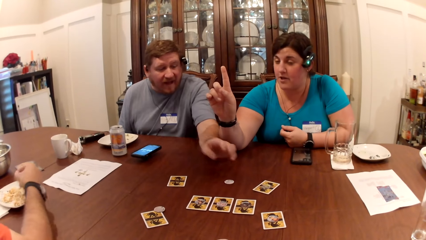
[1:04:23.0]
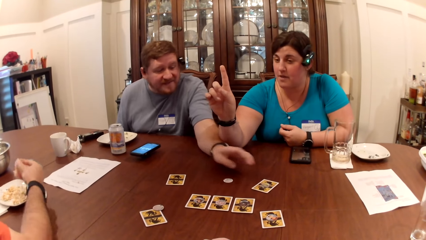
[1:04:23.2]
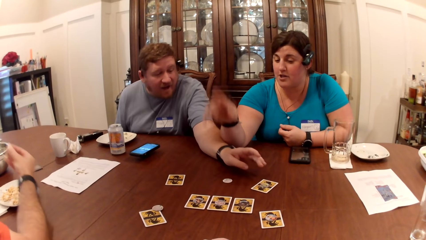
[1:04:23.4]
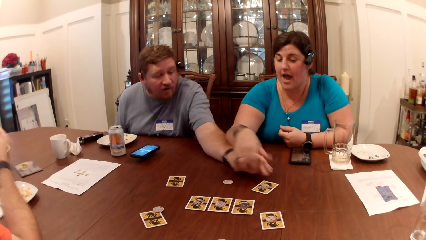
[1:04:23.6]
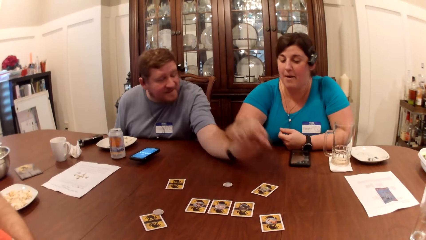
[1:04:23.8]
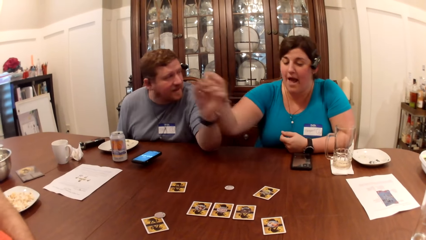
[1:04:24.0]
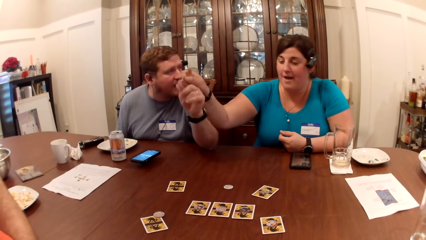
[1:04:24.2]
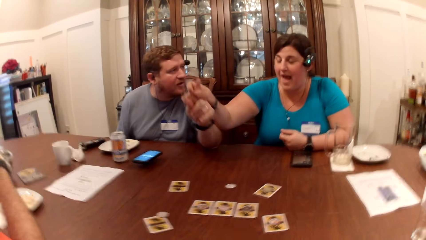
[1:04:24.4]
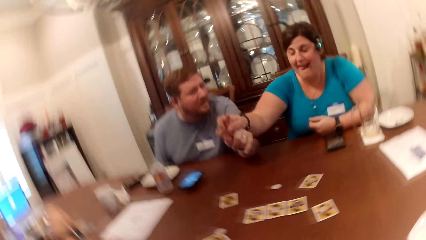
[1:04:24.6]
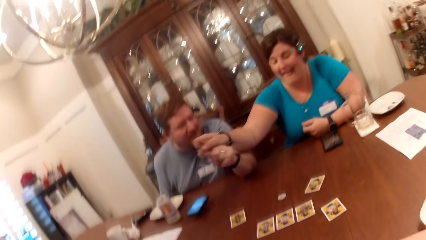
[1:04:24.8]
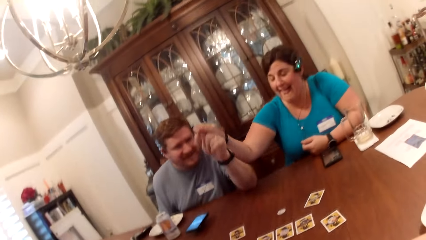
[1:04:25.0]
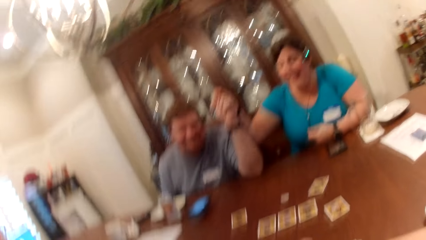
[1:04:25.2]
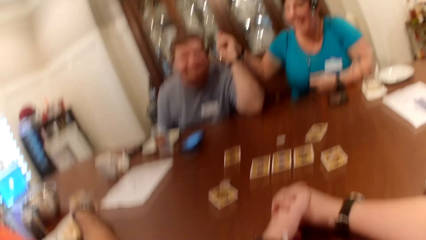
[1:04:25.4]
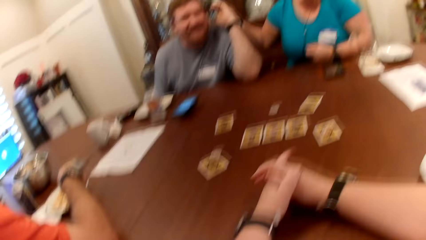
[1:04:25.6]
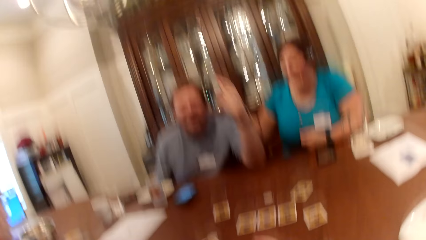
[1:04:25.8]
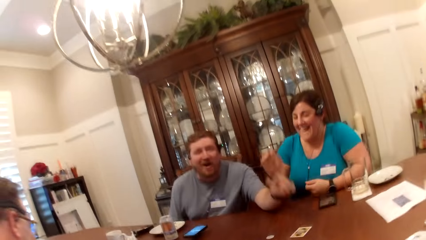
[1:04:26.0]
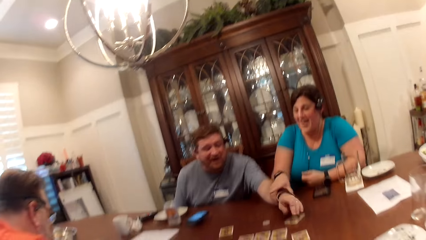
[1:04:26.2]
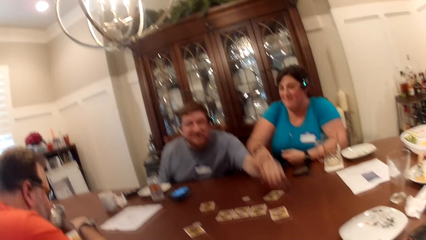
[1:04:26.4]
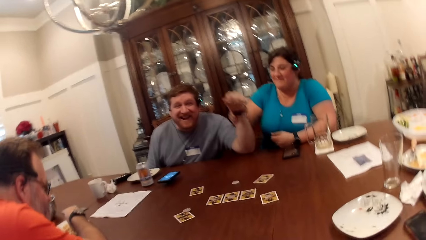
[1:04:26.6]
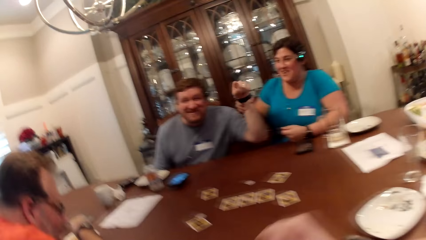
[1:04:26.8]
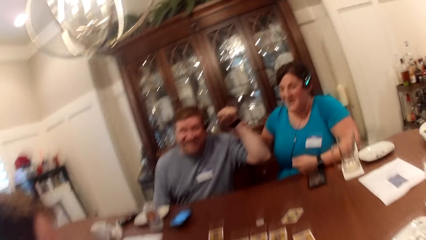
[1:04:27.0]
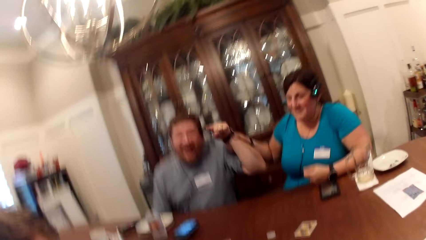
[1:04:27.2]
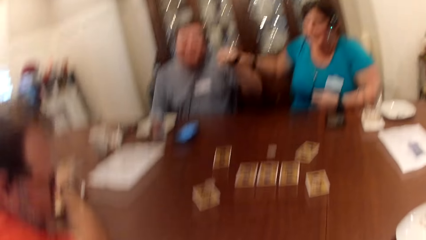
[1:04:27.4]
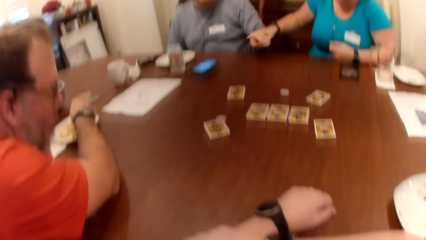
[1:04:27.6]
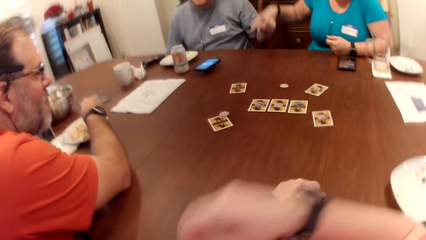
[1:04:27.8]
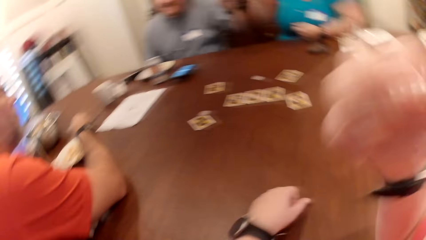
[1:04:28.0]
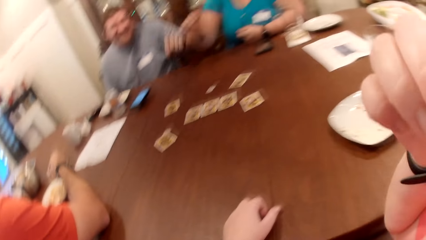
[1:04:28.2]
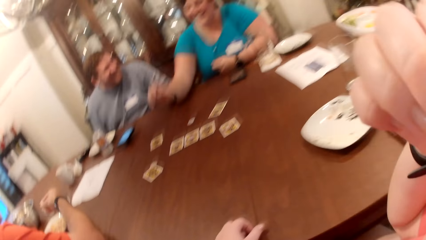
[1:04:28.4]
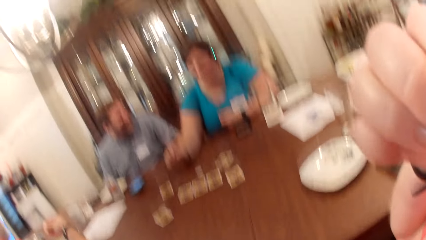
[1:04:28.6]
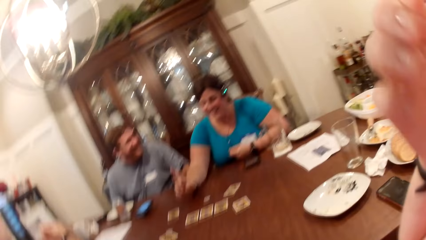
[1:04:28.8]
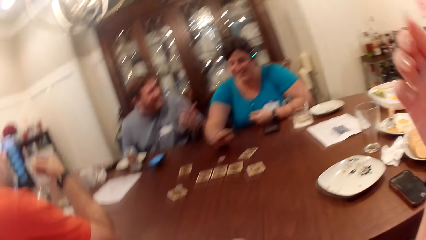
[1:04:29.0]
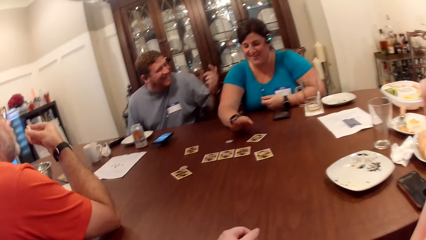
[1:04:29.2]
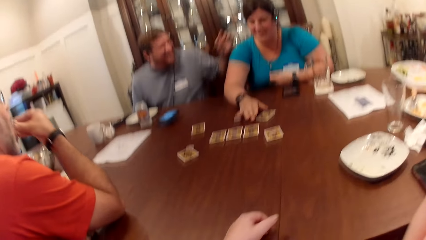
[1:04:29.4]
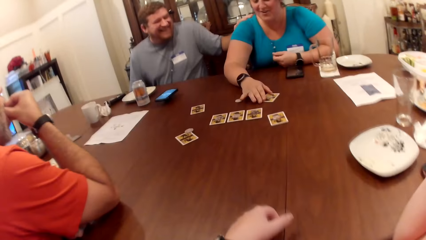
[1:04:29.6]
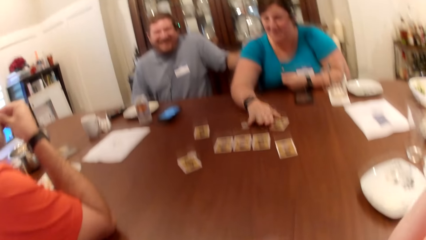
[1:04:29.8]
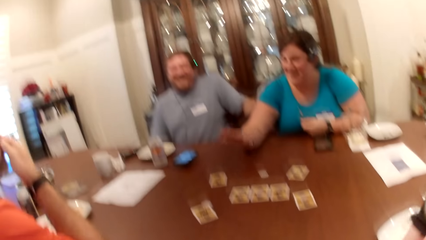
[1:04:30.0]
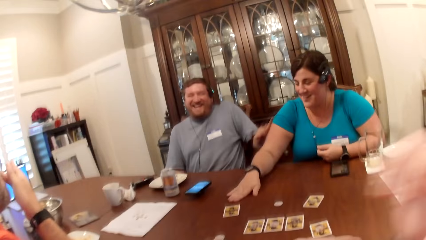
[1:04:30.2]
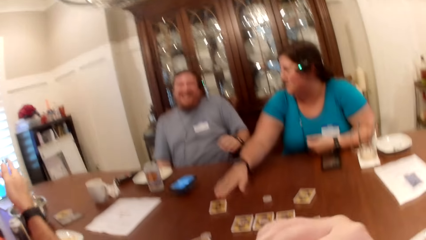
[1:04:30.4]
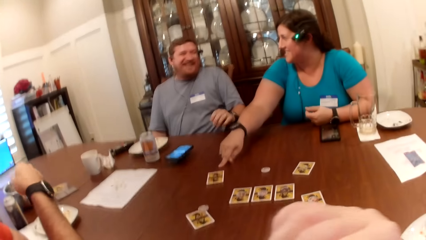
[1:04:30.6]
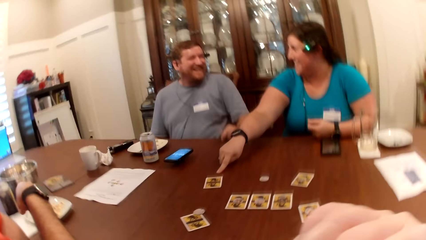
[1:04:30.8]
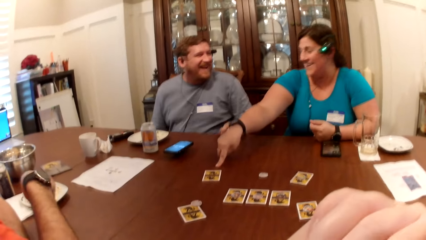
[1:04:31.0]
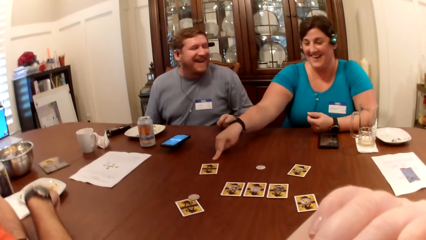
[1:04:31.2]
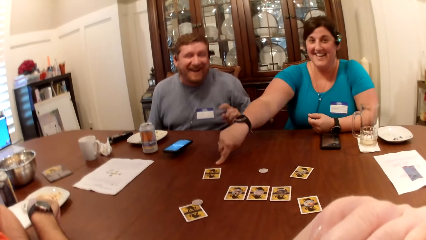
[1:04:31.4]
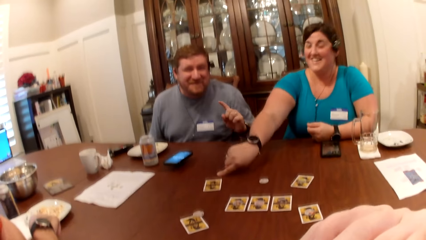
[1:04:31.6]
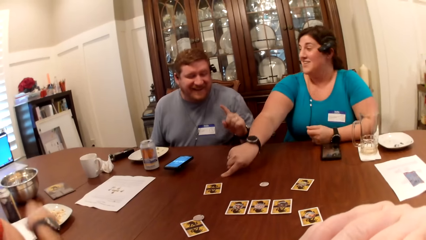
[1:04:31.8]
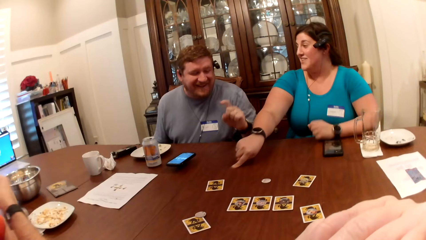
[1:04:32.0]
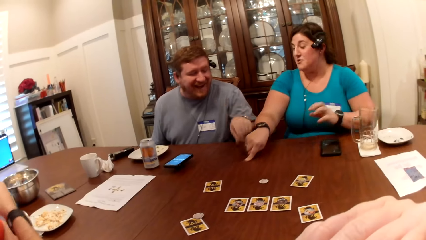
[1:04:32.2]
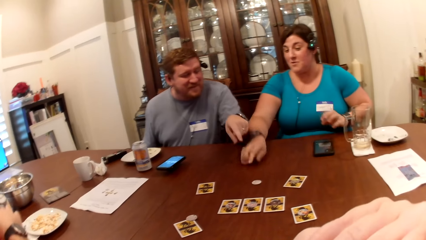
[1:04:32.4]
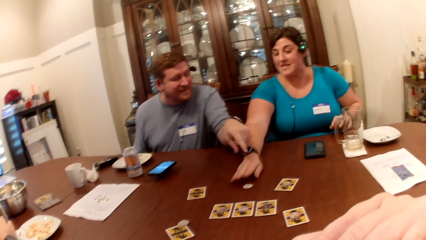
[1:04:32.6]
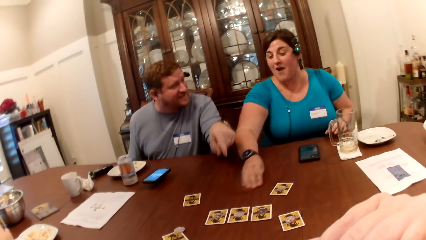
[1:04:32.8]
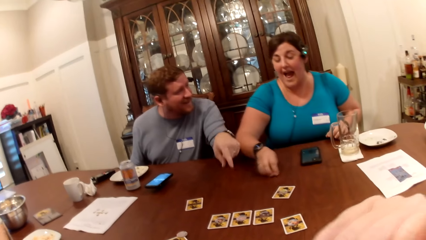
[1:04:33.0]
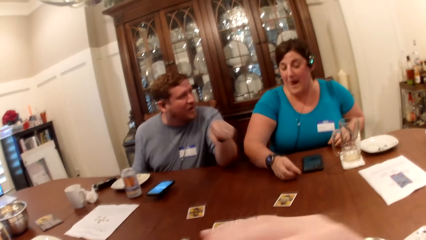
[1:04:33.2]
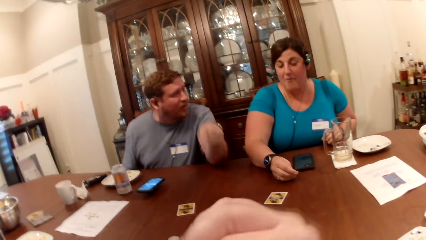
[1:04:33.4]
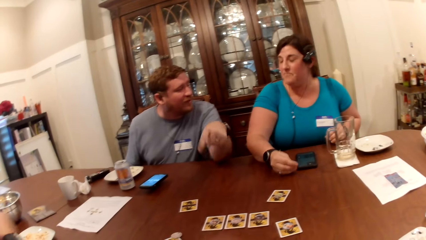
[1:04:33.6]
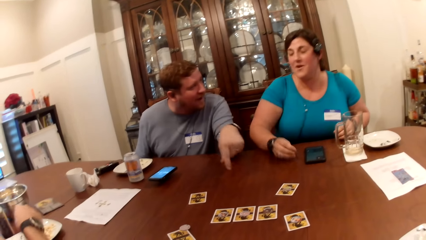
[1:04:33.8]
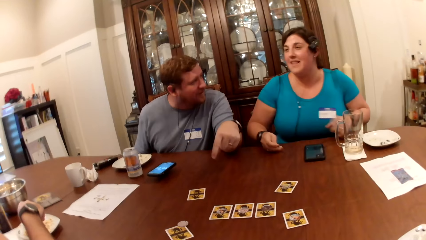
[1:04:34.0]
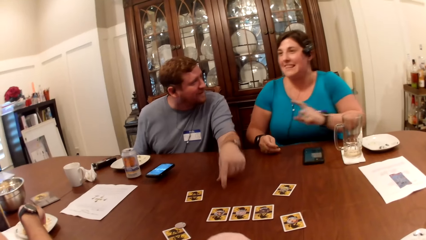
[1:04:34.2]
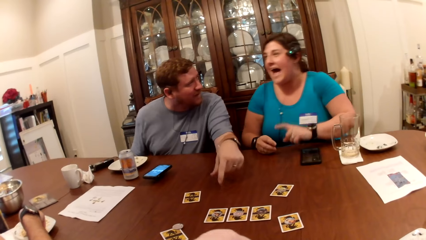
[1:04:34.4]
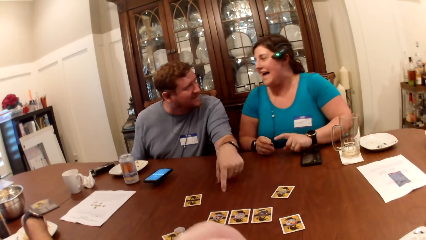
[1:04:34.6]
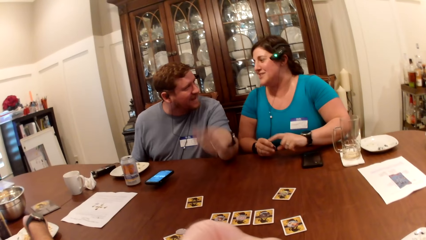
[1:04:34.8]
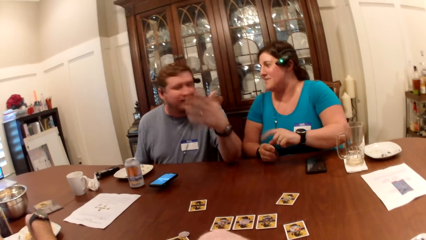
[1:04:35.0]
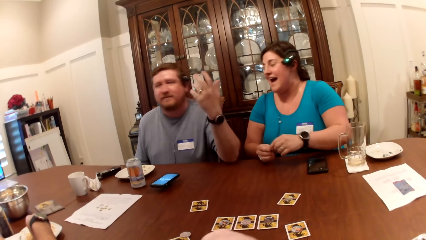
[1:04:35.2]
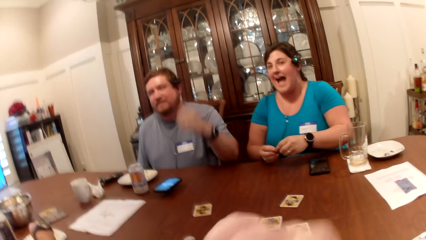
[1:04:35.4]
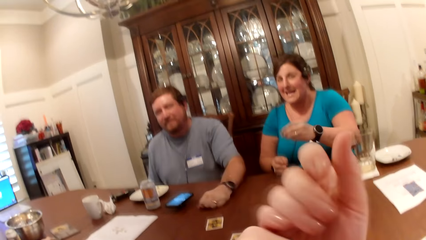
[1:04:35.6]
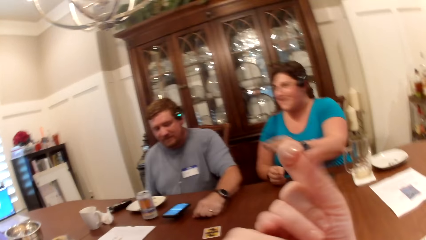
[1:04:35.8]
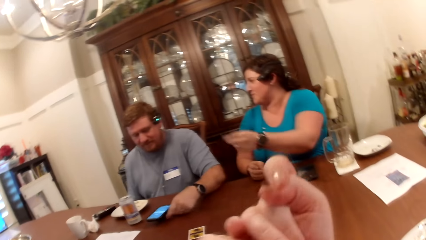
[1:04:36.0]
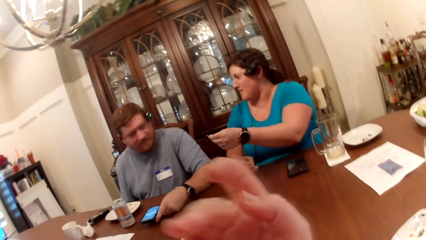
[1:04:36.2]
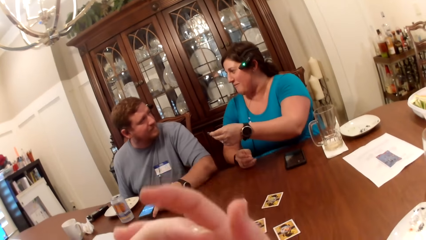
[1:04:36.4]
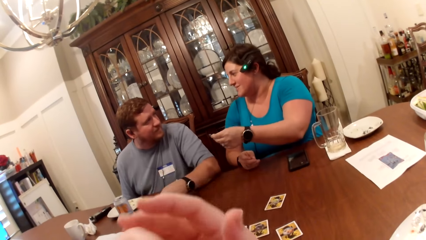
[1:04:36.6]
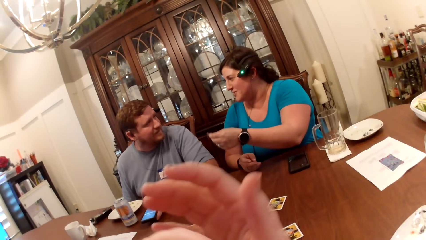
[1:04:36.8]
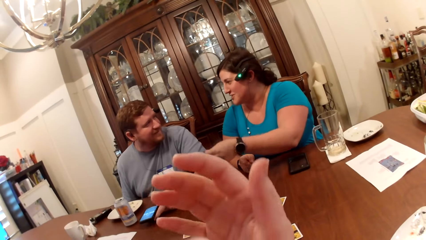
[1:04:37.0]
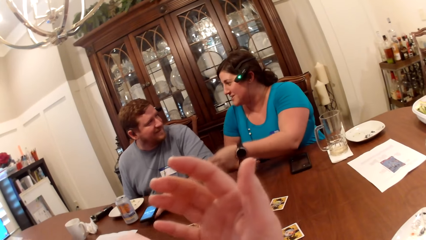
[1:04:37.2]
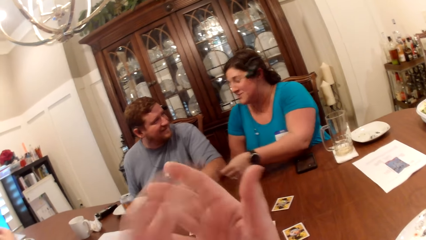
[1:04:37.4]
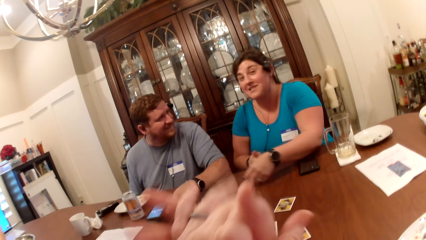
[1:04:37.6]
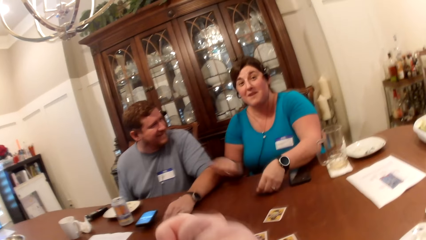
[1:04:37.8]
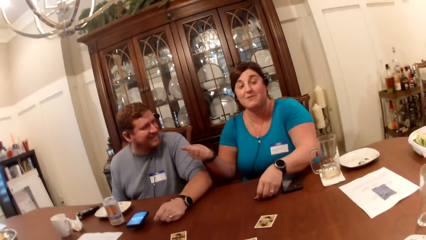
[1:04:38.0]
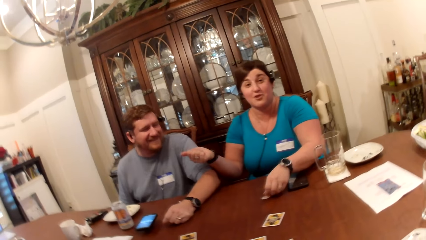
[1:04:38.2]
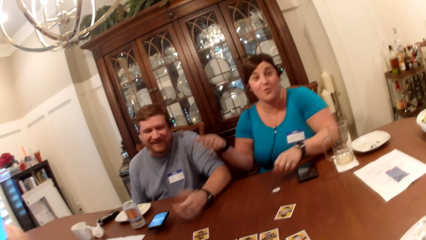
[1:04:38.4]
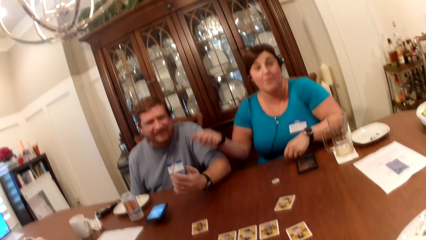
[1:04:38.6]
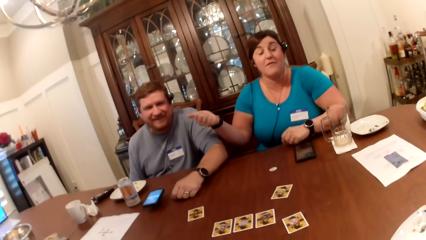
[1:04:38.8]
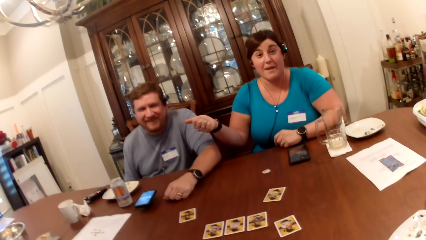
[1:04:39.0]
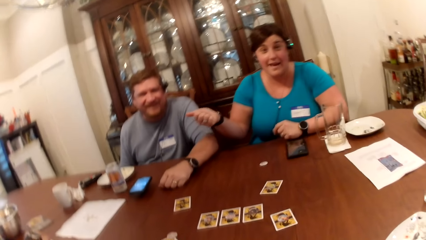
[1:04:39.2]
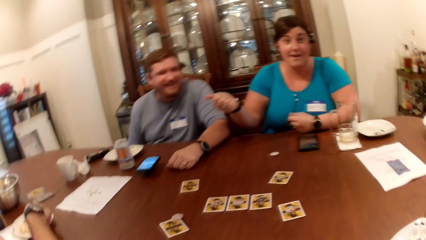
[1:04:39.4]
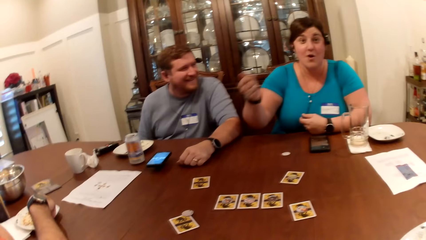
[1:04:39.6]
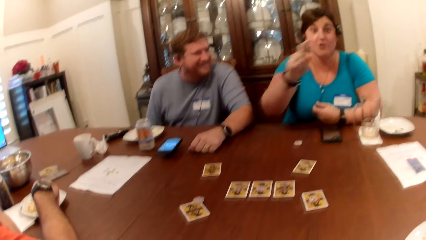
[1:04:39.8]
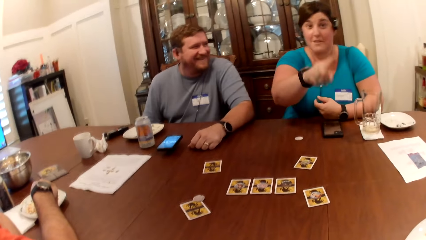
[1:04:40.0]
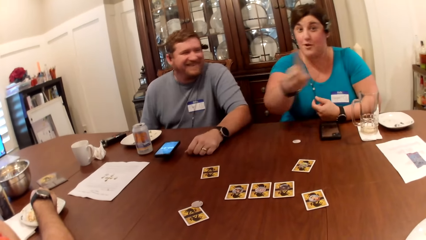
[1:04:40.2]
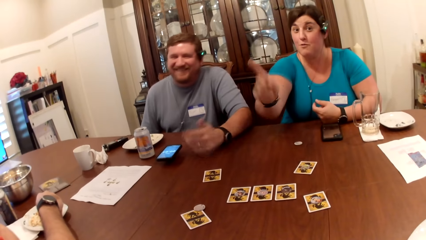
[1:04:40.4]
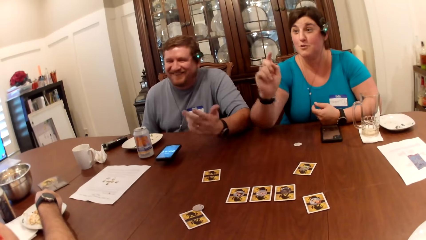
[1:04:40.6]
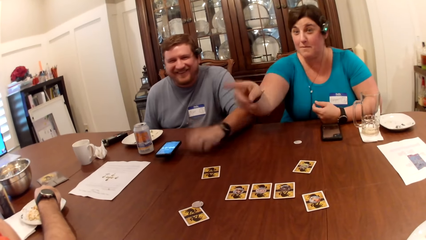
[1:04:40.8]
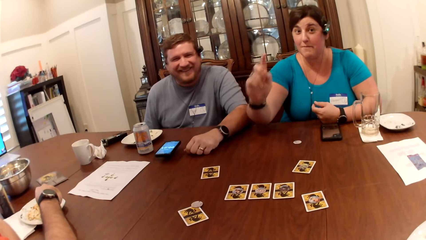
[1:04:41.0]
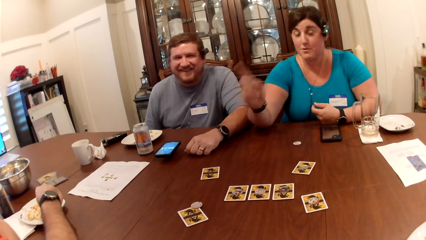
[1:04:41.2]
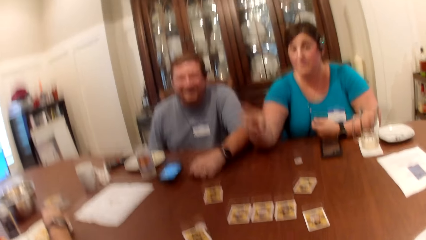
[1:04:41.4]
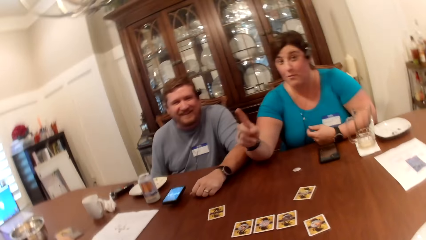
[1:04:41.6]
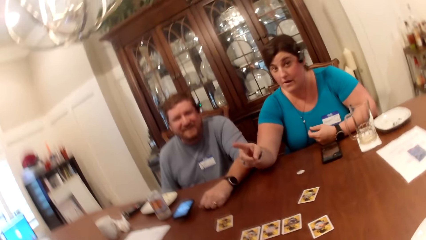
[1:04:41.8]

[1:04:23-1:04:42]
A woman holds a man's left hand with her right hand. The camera wearer touches her nose with her right hand. The woman moves a card on the table with her right hand. The man and the woman converse. The woman moves a chip on the table with her right hand. The camera wearer plays with hands. The woman places a chip in her left hand on the table. The man and the woman converse.
